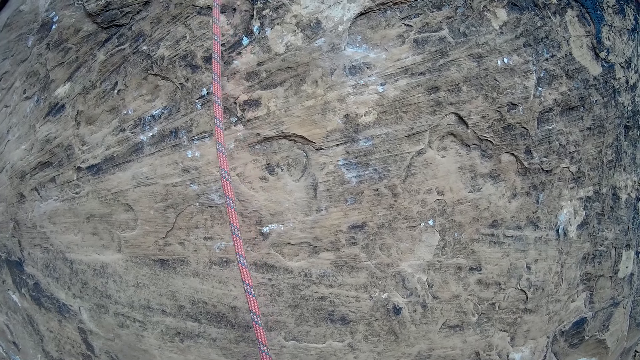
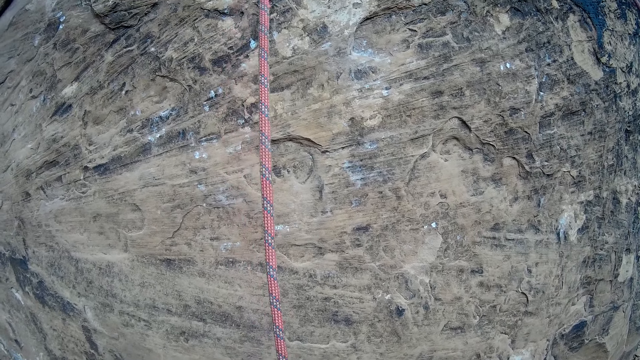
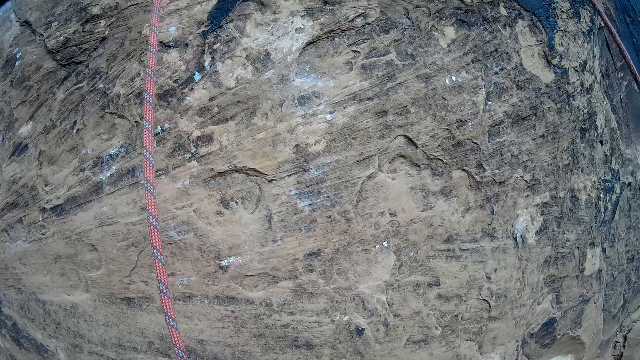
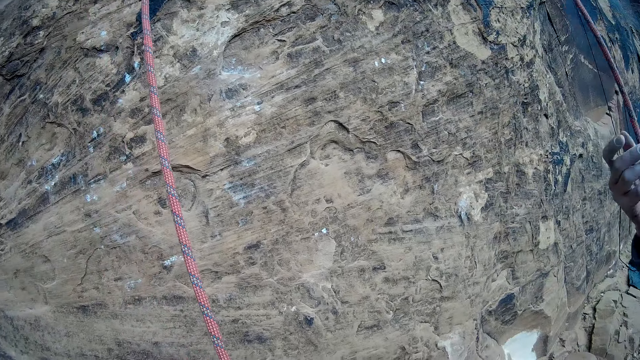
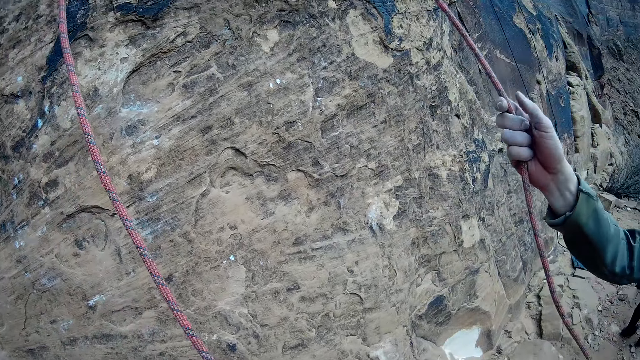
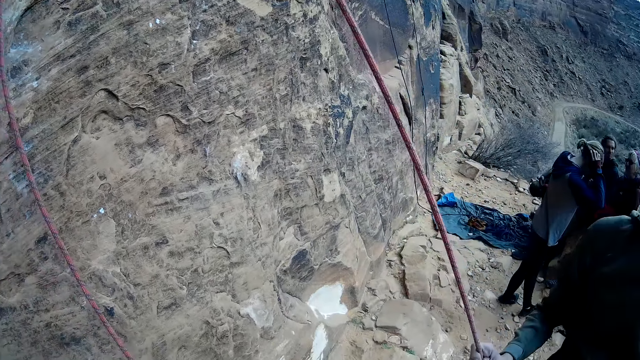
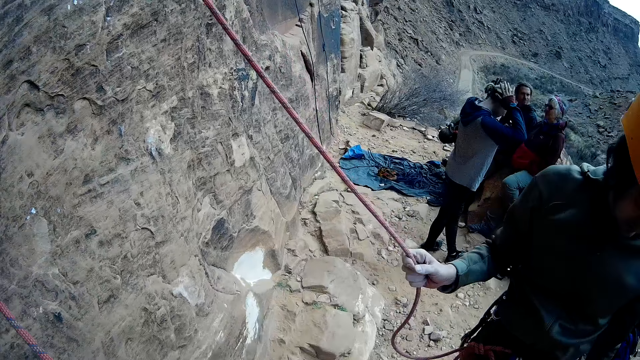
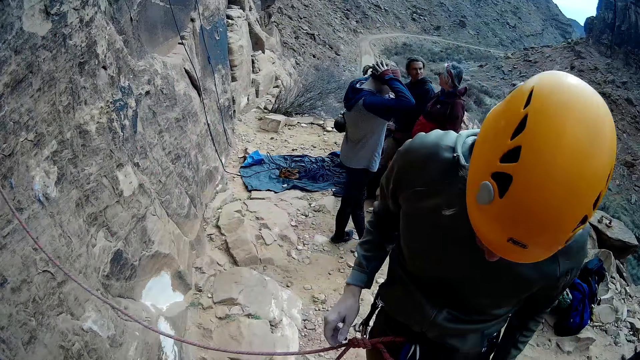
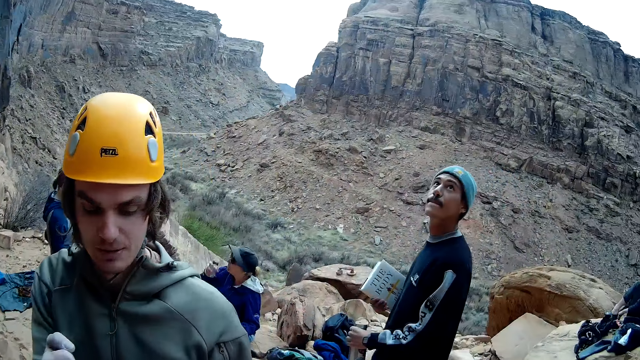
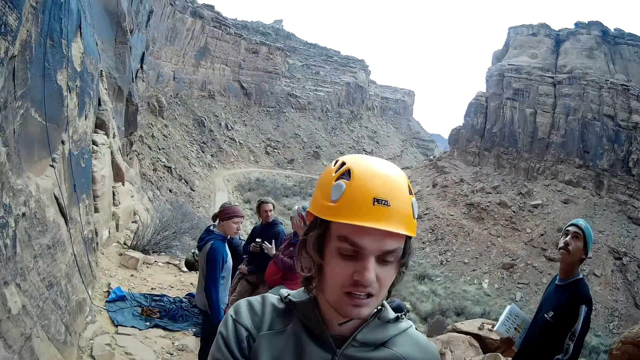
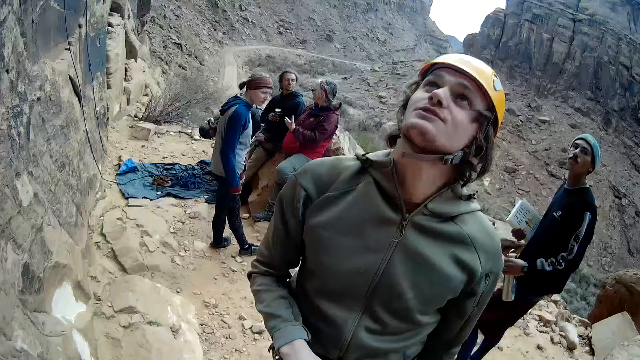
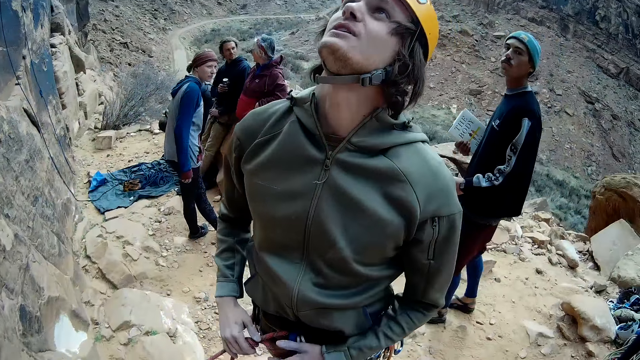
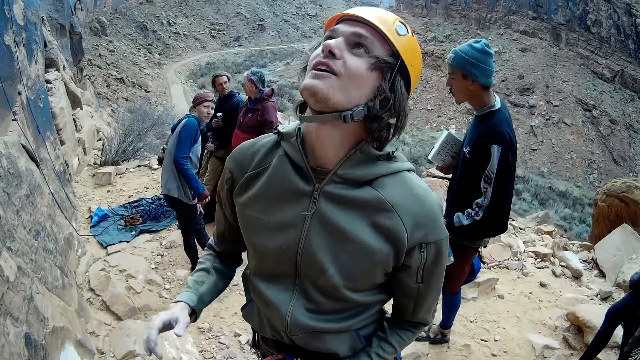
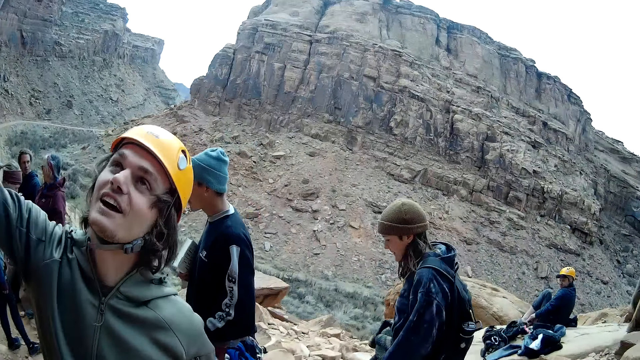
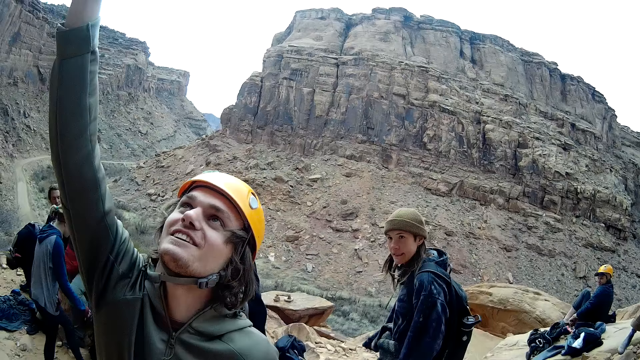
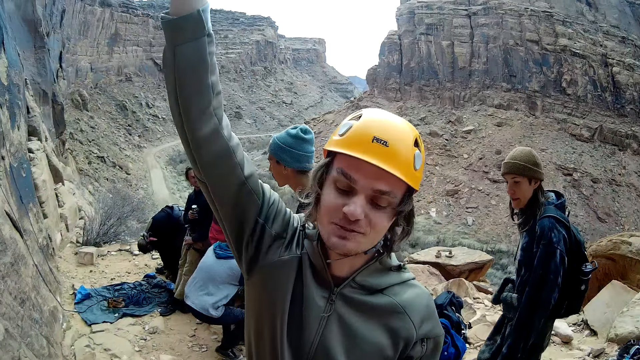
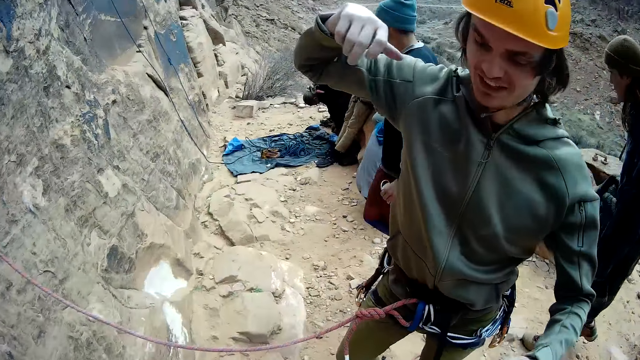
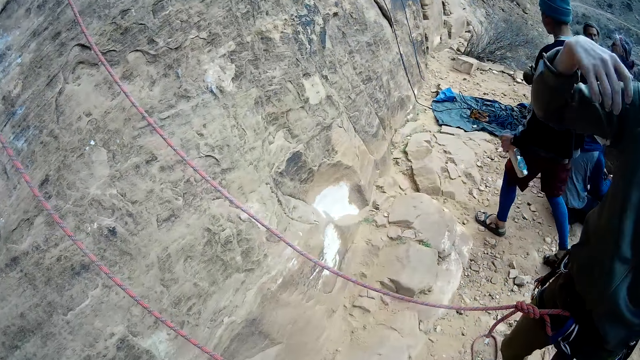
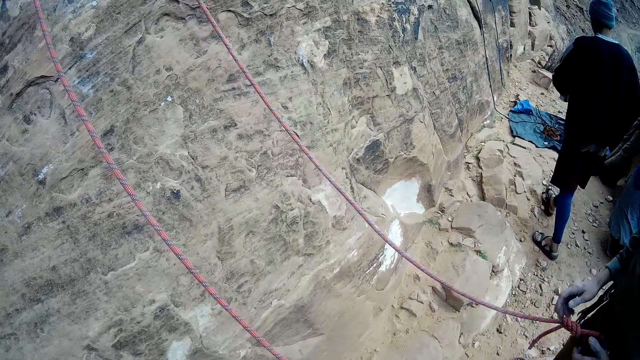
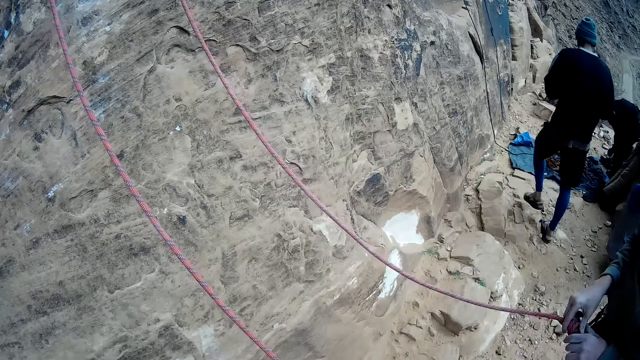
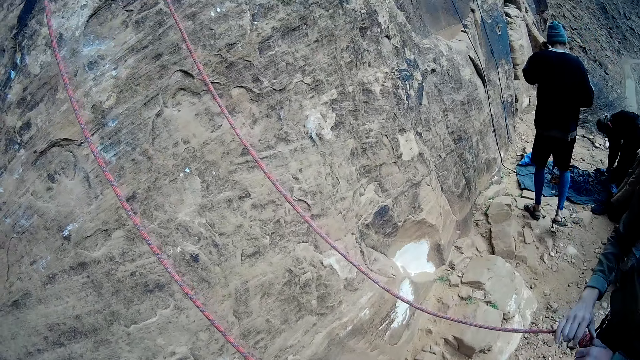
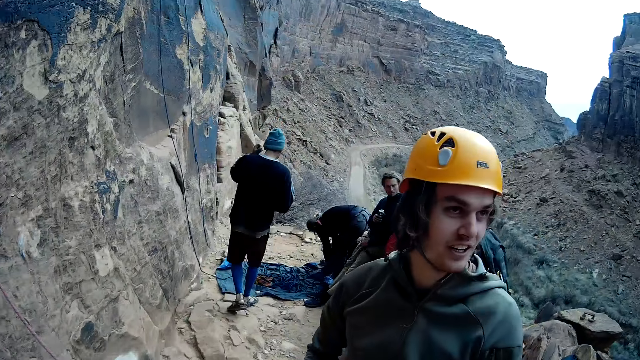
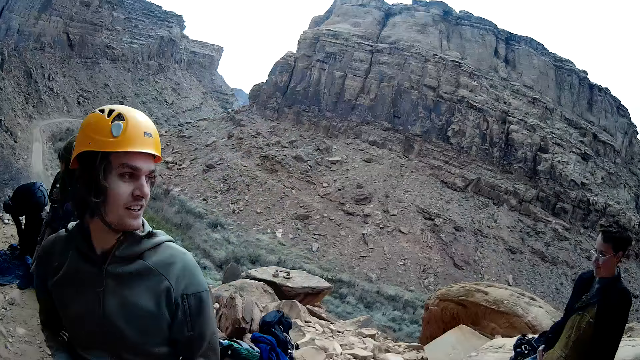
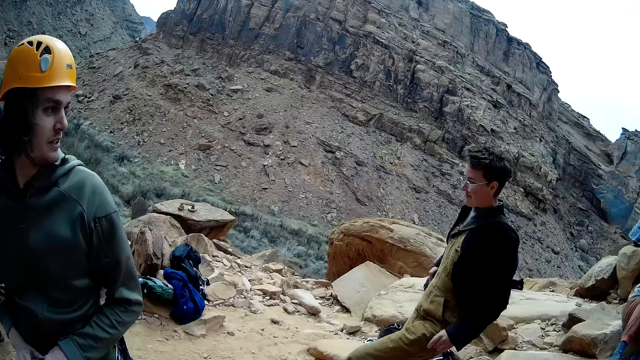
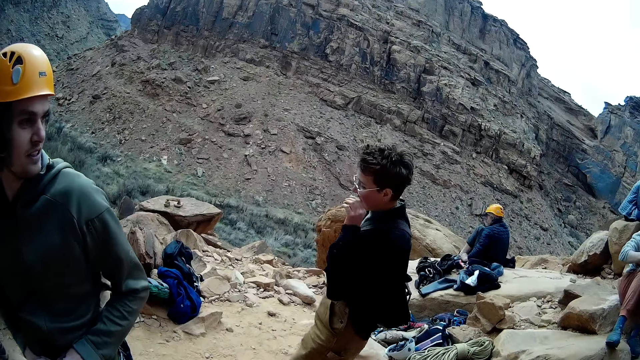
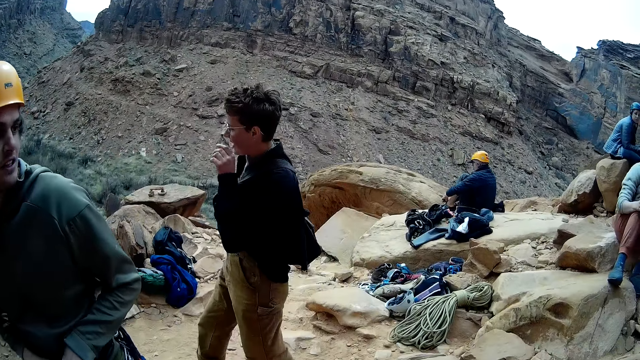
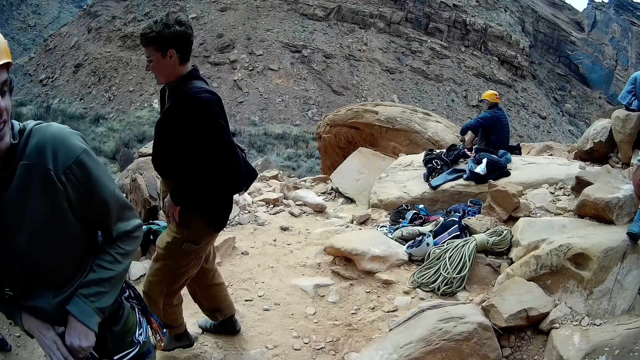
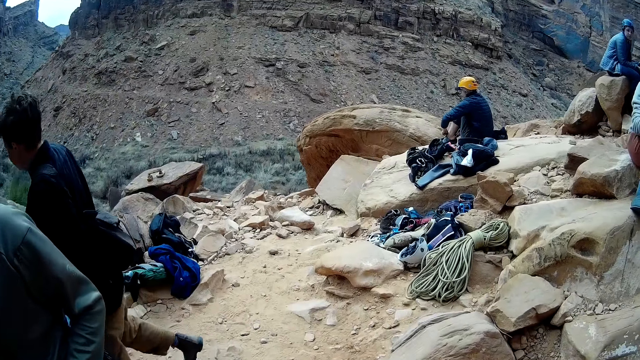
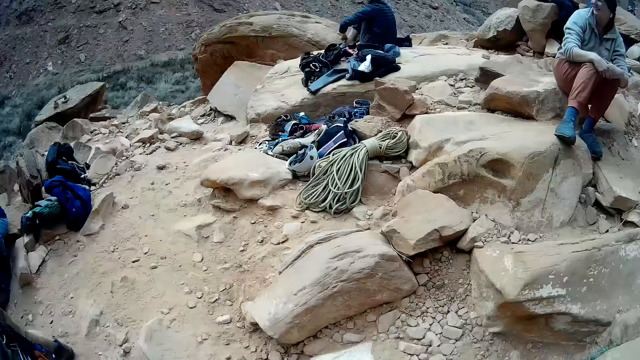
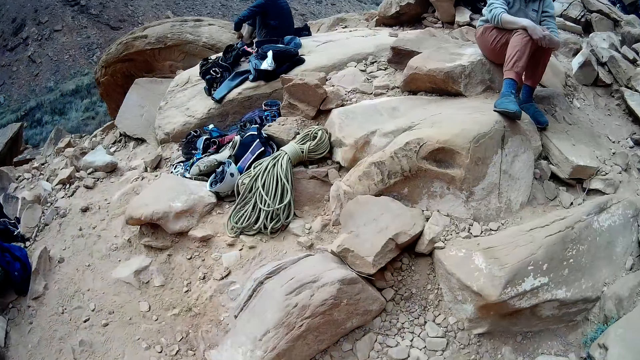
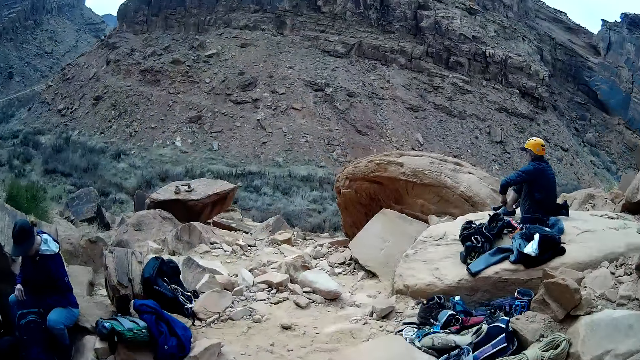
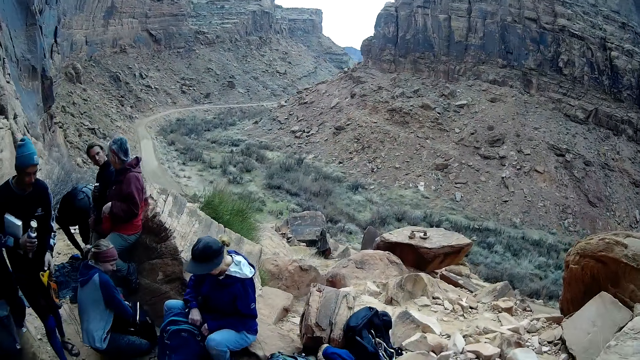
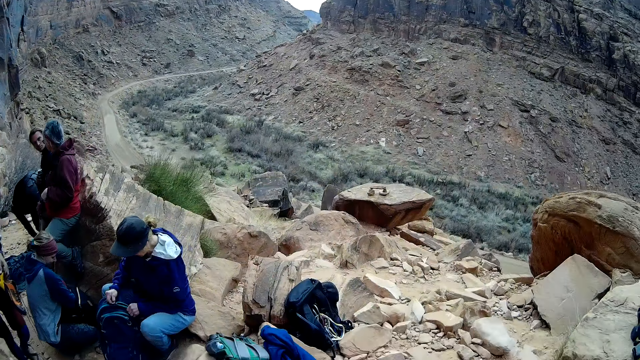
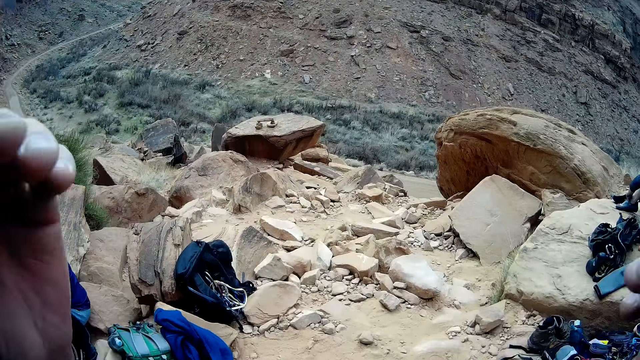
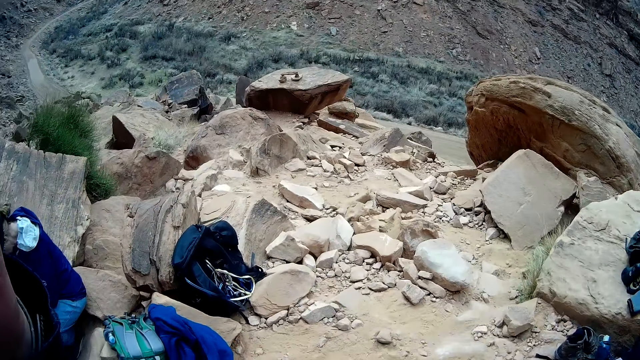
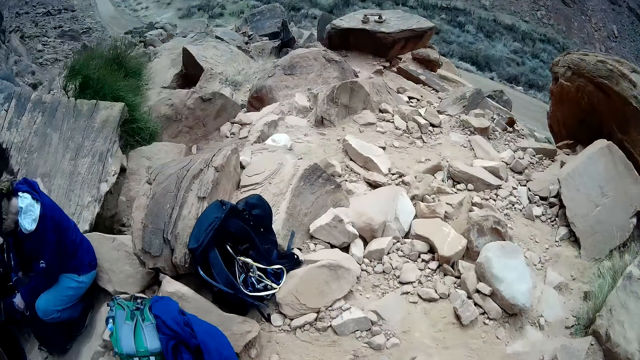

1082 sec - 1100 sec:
The man drags down the rope. Another man steps forward. The first man looks at the mountain top and lifts the hand. A lady steps forward. The first man discusses with the camera wearer. The first man looks around. A third man walks around. A man walks past the first man. The camera wearer looks around. The second man walks around. Another man opens the bag. The camera wearer adjusts the camera.
